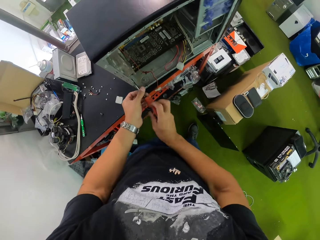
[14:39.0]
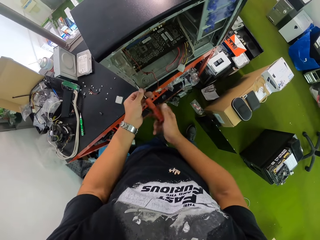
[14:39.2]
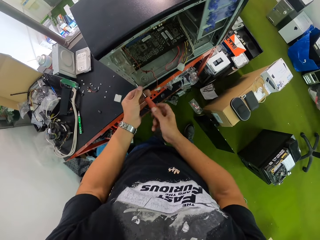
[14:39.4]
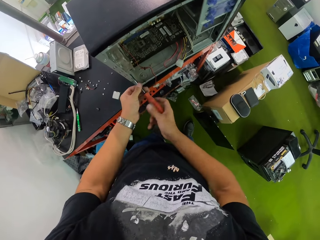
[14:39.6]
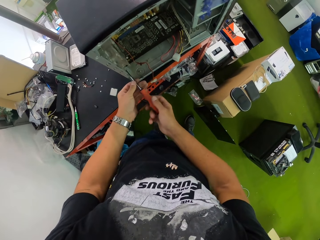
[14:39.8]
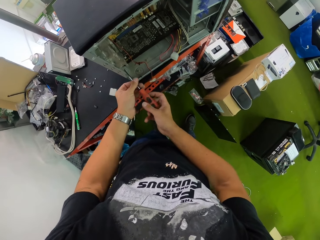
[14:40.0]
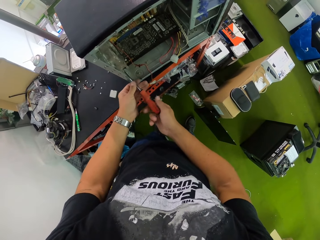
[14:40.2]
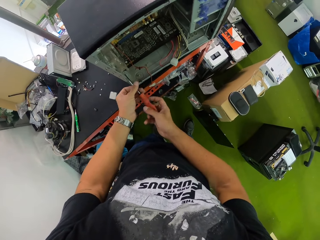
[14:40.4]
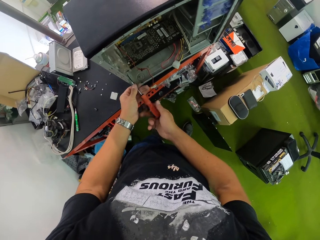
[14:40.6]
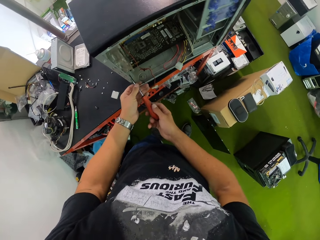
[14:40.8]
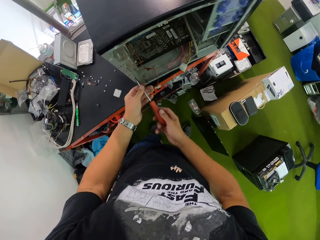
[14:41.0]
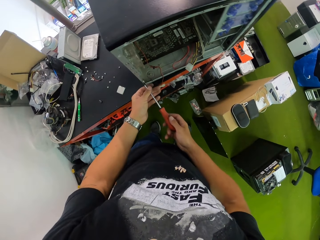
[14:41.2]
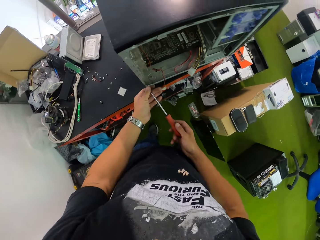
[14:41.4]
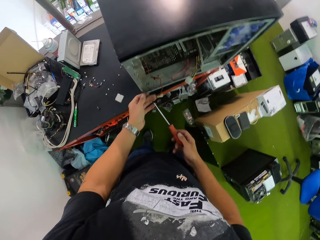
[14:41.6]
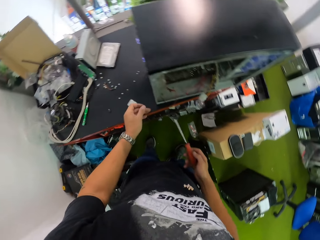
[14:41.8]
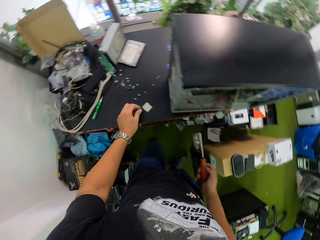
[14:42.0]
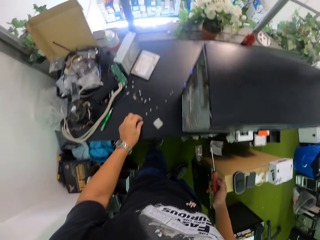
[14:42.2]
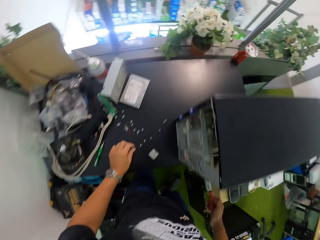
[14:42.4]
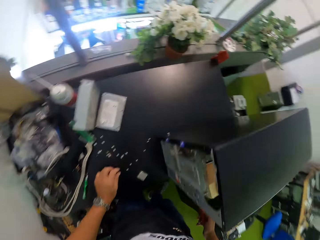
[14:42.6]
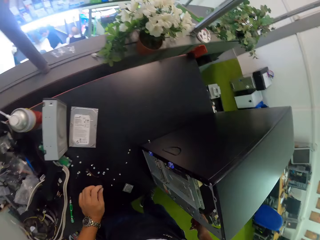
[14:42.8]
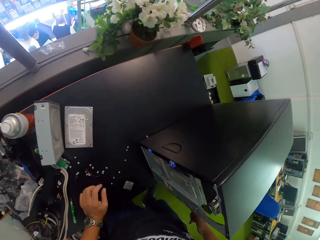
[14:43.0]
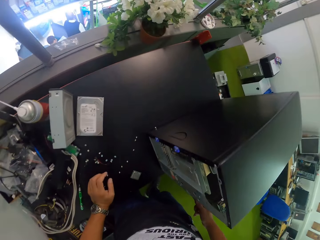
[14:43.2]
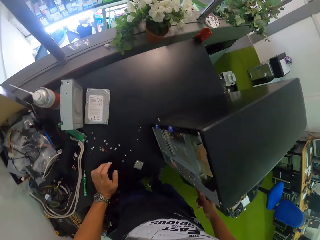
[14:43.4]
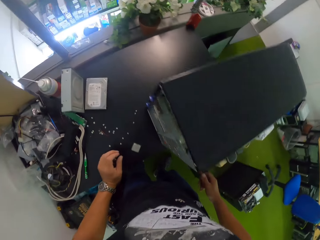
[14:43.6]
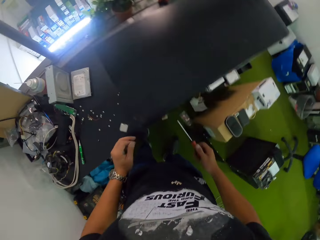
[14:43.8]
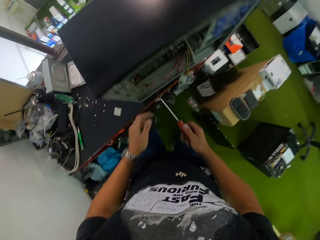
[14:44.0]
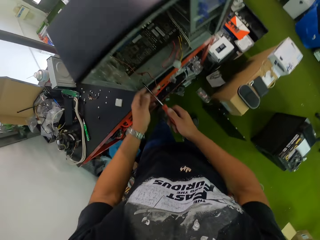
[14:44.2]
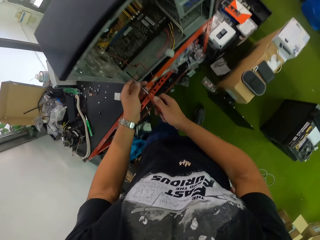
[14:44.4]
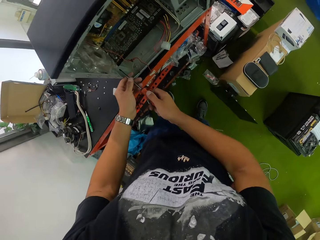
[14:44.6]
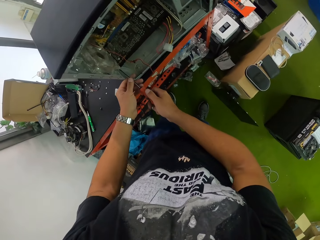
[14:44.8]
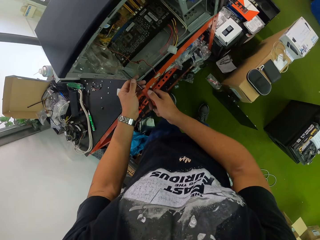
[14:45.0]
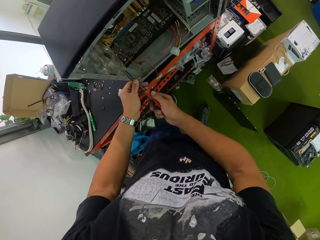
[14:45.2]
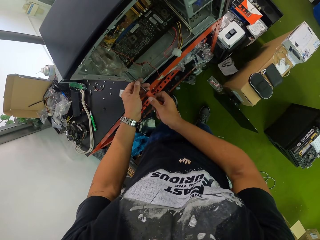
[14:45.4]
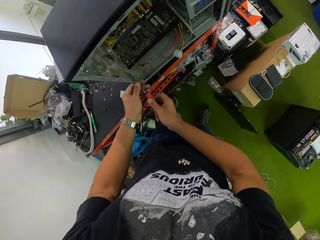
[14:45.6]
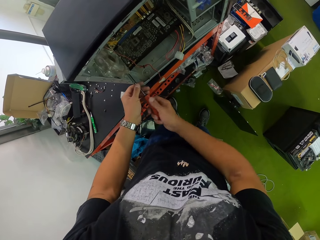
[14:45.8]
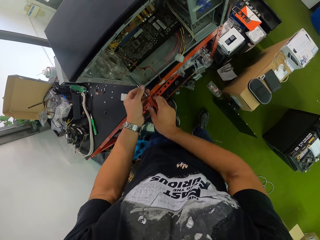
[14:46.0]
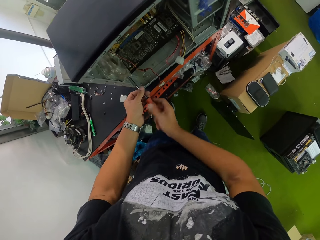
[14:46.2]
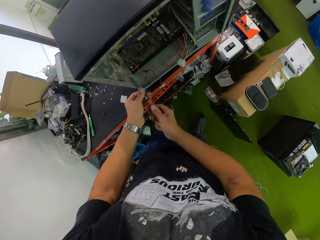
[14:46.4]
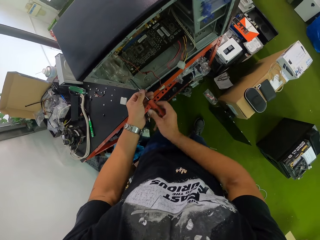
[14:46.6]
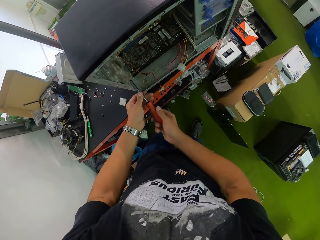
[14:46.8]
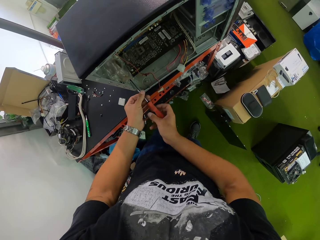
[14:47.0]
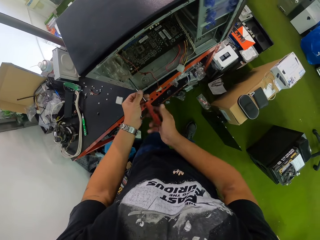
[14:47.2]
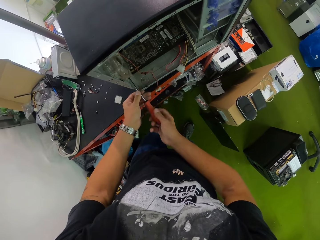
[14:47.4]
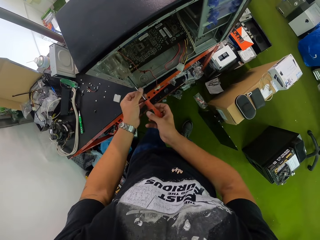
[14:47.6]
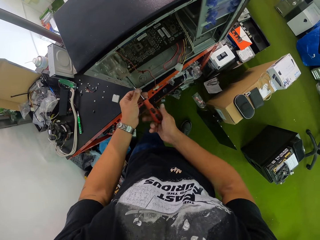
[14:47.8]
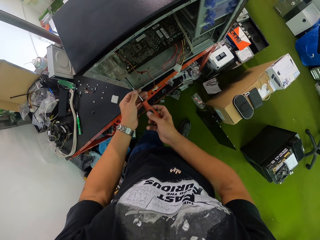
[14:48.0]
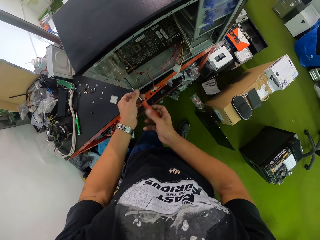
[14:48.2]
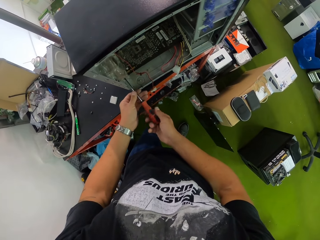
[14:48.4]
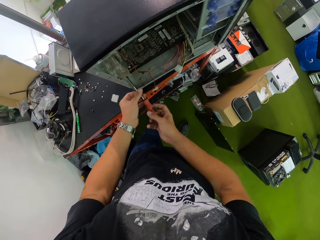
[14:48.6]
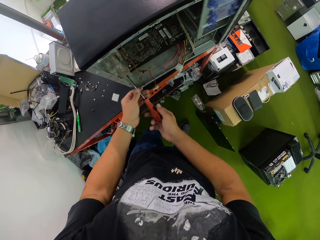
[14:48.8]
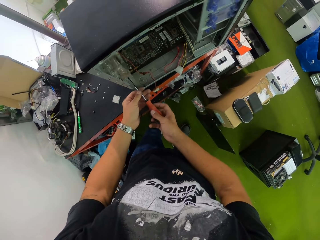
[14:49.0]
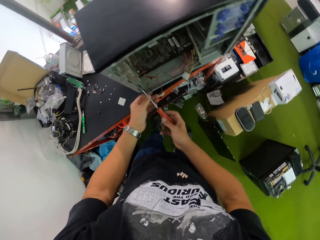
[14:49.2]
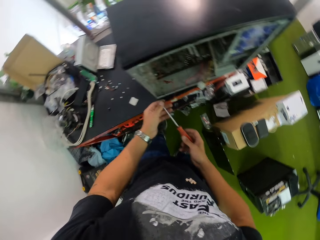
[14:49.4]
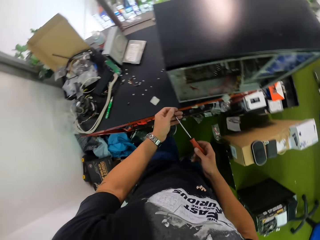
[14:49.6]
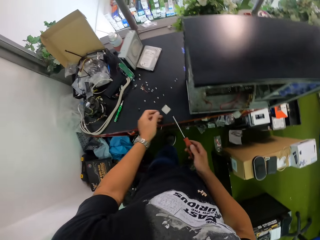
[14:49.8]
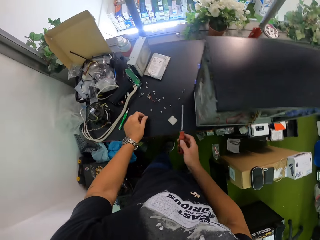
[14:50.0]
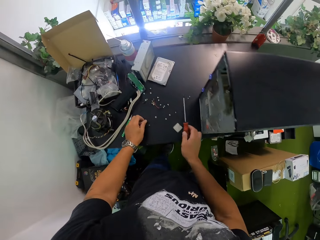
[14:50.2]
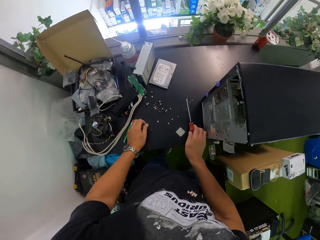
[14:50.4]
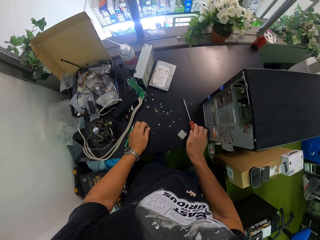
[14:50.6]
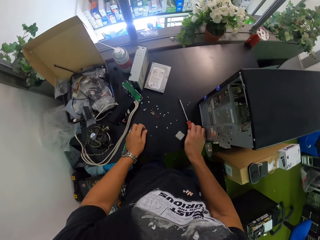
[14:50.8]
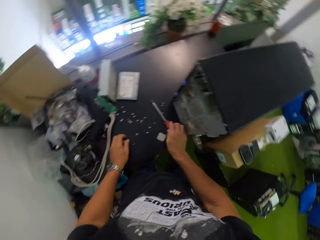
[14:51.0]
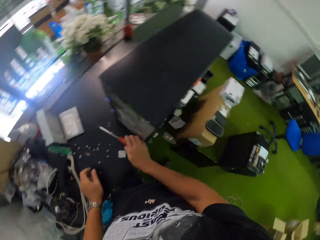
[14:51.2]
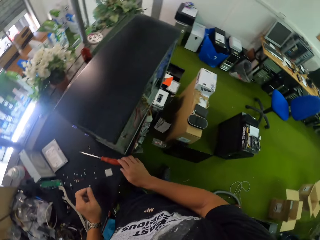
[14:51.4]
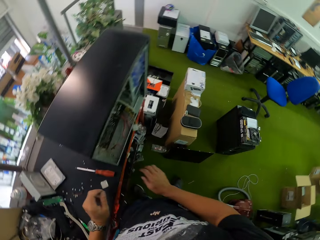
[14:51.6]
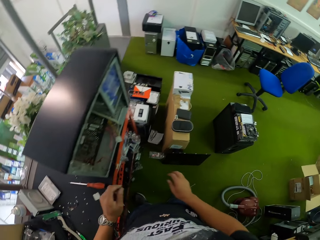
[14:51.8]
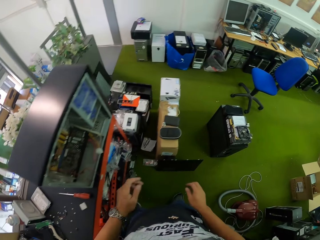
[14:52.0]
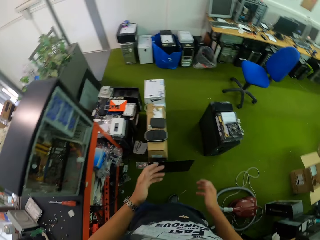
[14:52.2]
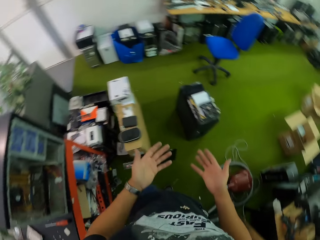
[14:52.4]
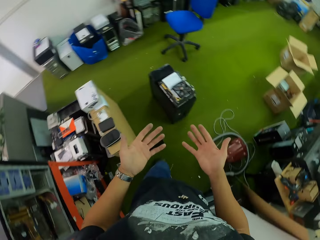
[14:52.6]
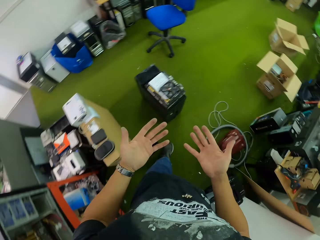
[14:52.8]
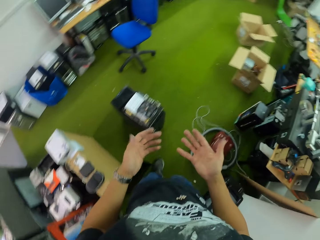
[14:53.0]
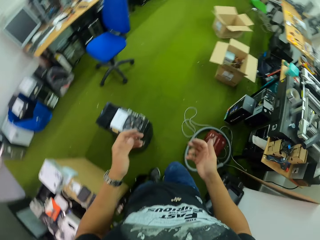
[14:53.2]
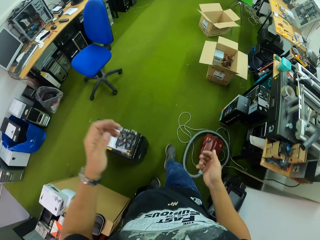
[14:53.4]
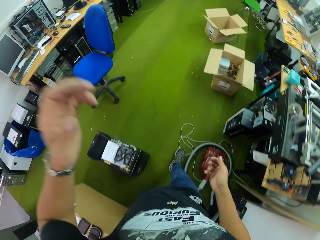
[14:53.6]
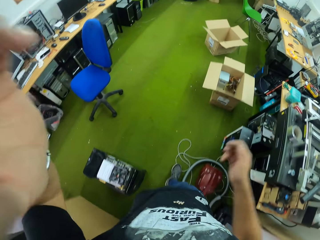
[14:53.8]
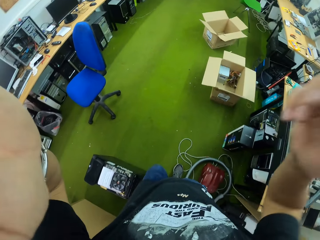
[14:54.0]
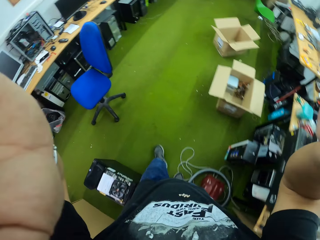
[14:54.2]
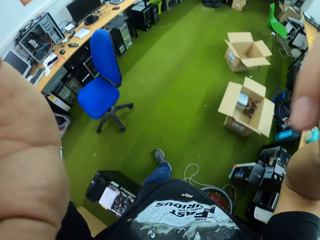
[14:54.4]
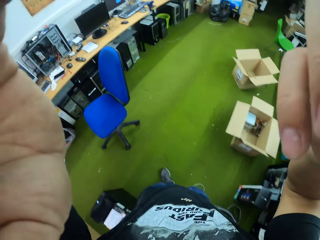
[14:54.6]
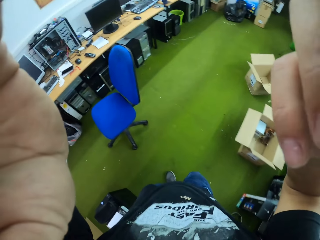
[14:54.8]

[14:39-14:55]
The camera wearer removes a screw from the screwdriver with his left hand. He holds the screw. He drops the screw on the table with his left hand. He unscrews the CPU with both hands. He removes a screw from the screwdriver with his left hand. He drops the screw on the table with his left hand. He drops the screwdriver on the table with his right hand. He walks in the room. He adjusts a camera on his head with both hands.
